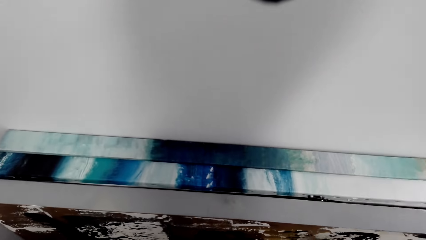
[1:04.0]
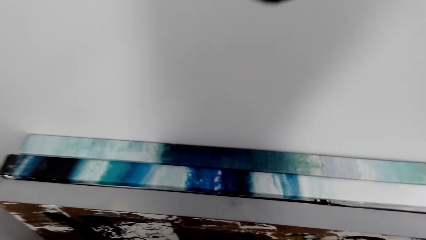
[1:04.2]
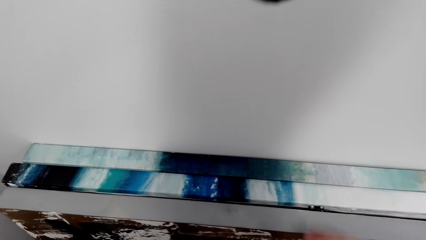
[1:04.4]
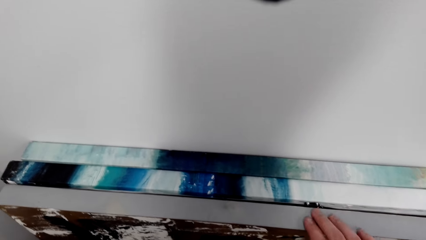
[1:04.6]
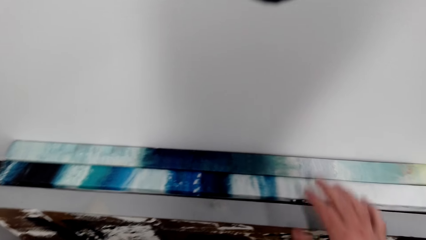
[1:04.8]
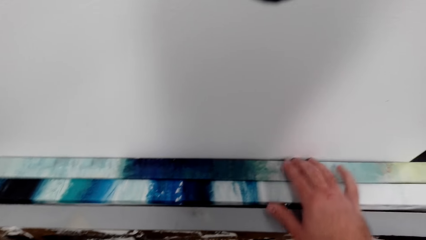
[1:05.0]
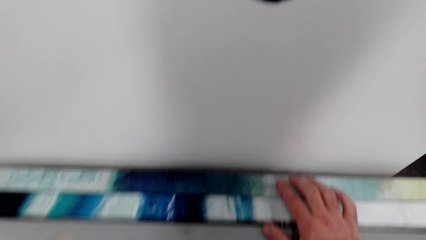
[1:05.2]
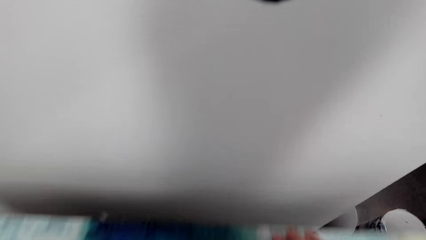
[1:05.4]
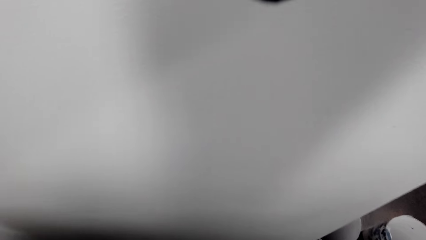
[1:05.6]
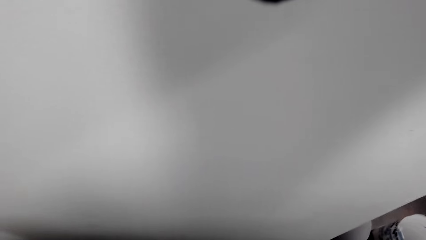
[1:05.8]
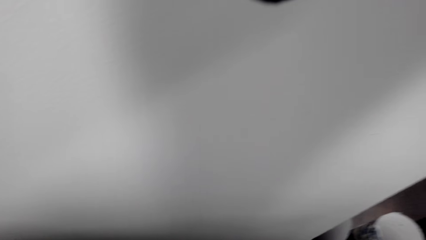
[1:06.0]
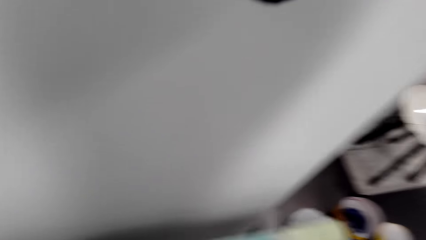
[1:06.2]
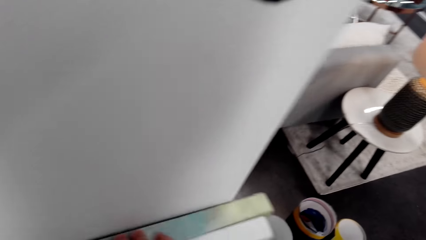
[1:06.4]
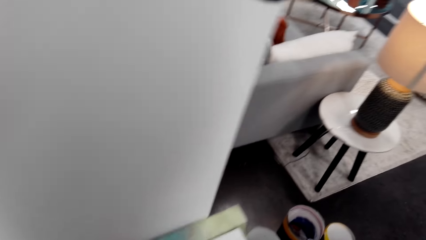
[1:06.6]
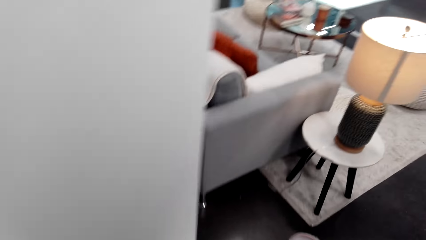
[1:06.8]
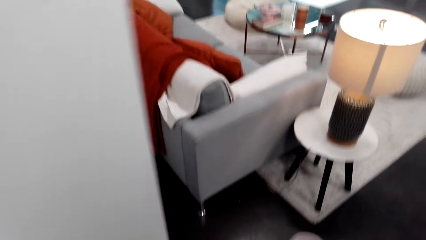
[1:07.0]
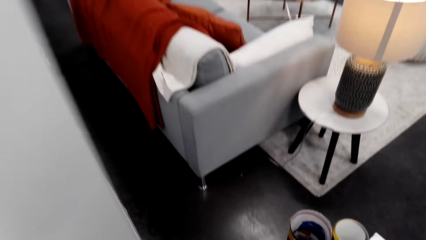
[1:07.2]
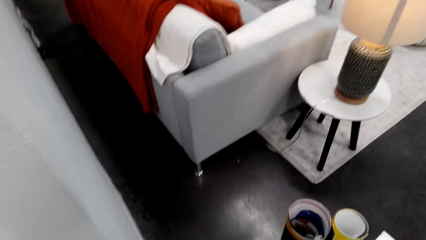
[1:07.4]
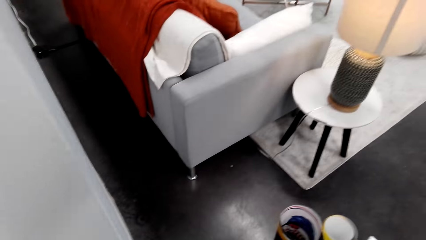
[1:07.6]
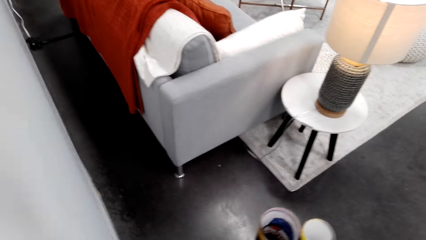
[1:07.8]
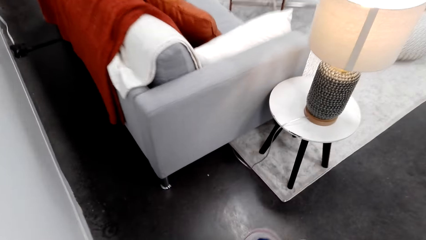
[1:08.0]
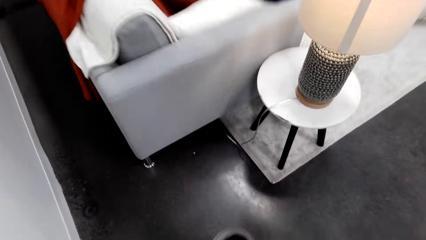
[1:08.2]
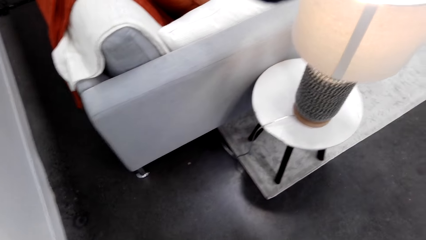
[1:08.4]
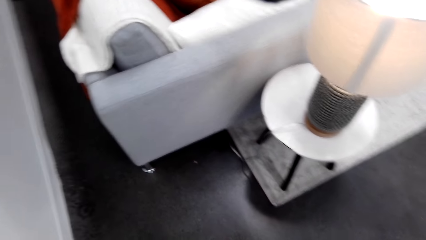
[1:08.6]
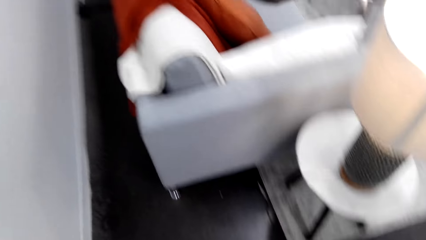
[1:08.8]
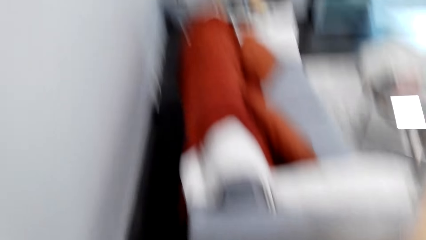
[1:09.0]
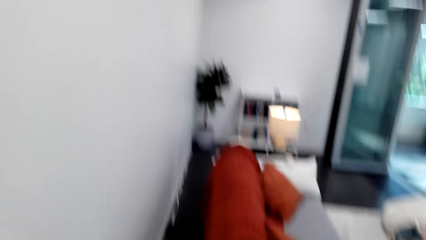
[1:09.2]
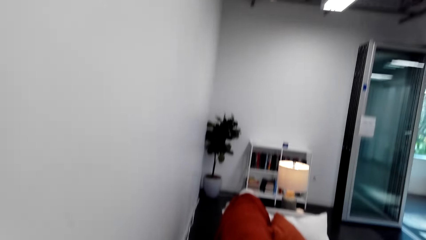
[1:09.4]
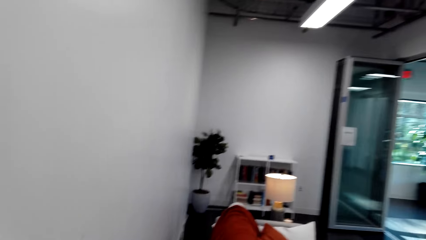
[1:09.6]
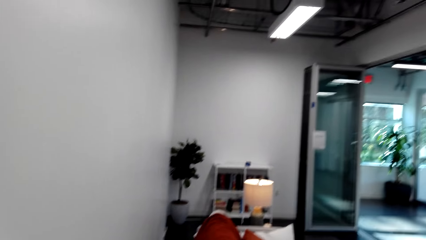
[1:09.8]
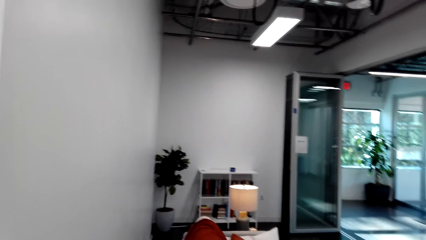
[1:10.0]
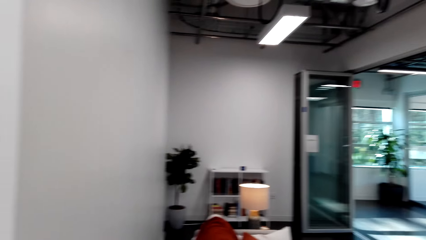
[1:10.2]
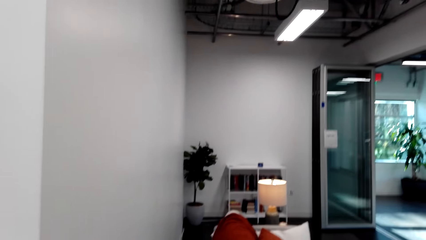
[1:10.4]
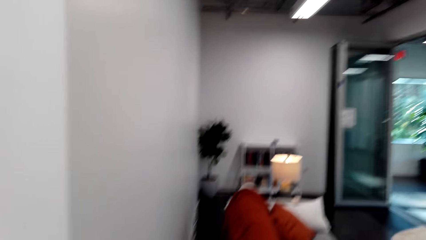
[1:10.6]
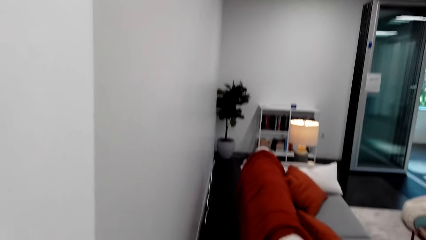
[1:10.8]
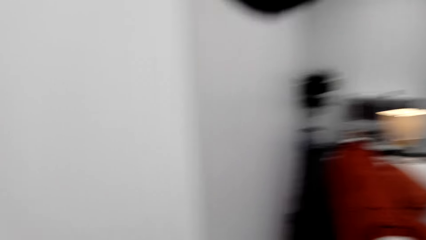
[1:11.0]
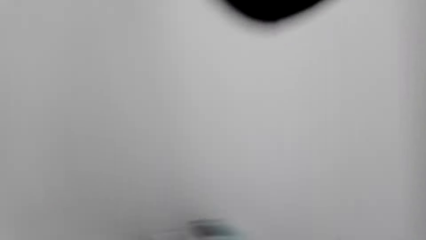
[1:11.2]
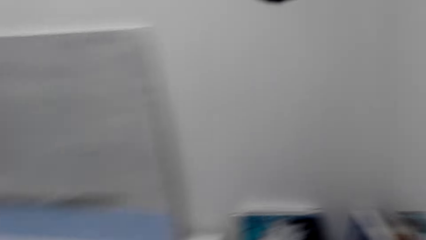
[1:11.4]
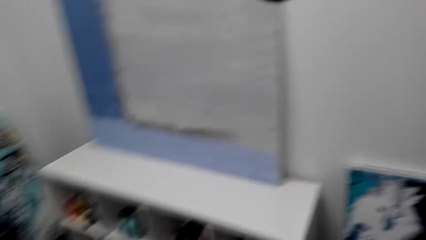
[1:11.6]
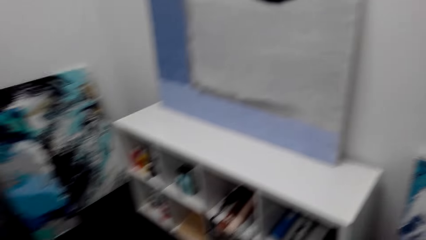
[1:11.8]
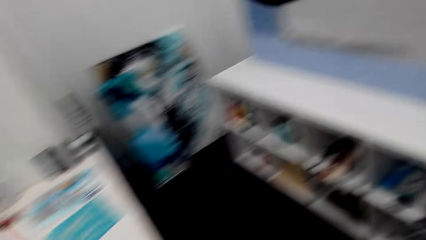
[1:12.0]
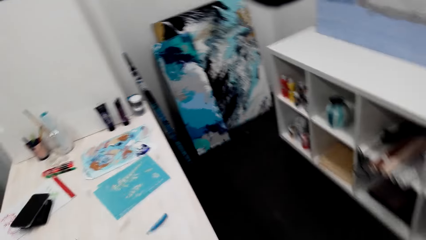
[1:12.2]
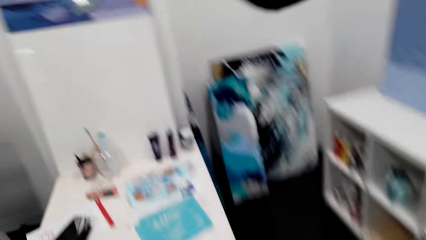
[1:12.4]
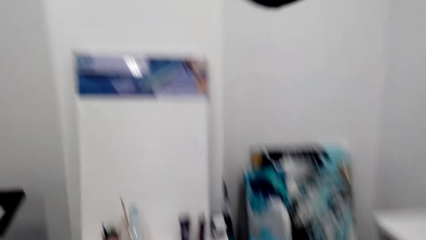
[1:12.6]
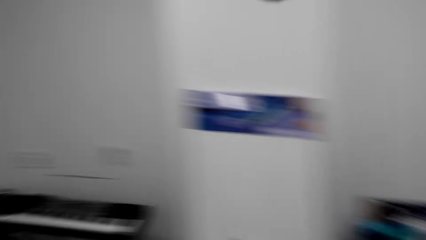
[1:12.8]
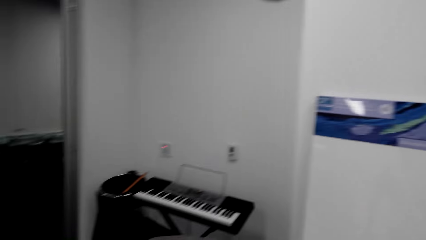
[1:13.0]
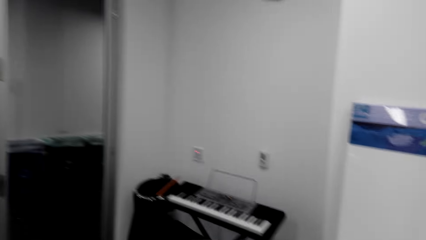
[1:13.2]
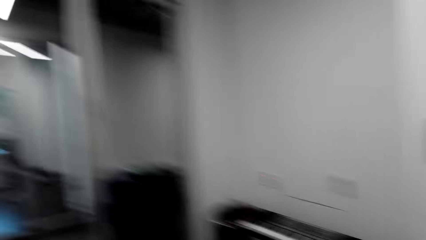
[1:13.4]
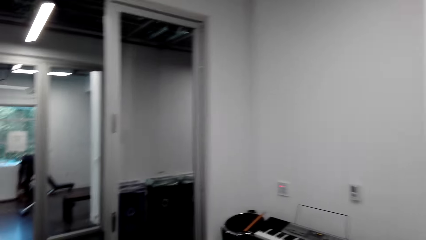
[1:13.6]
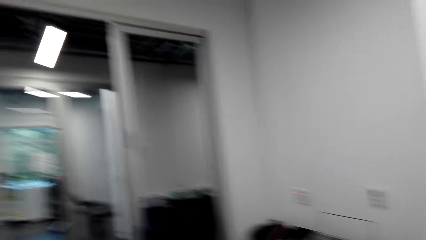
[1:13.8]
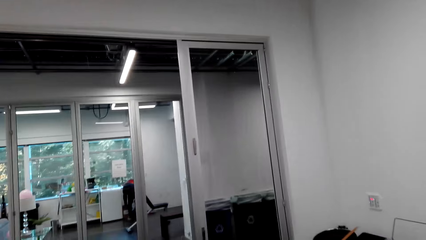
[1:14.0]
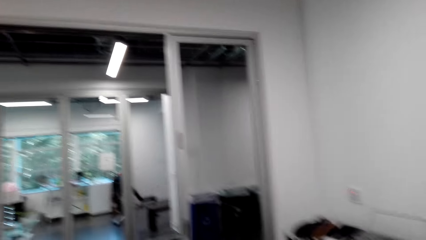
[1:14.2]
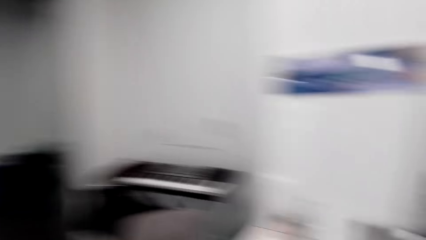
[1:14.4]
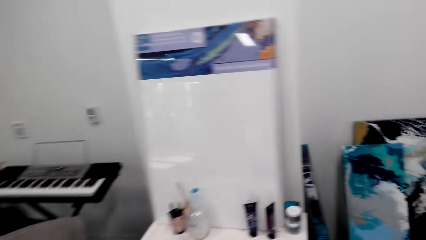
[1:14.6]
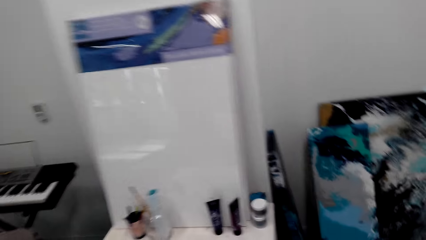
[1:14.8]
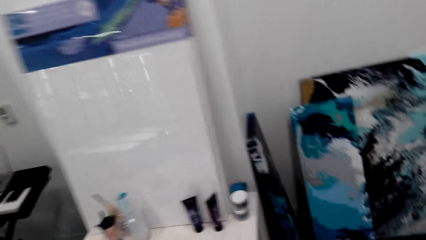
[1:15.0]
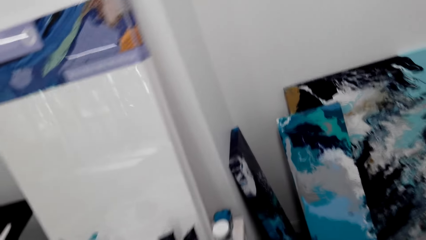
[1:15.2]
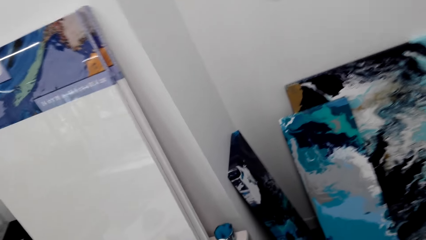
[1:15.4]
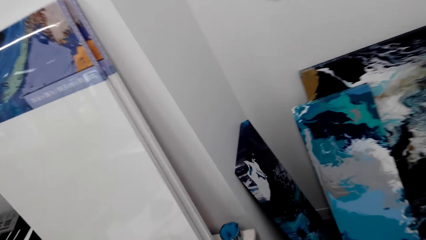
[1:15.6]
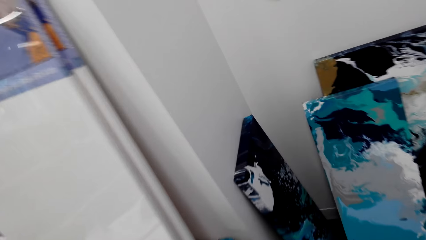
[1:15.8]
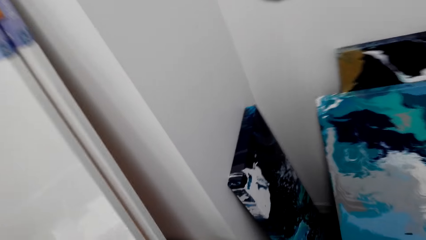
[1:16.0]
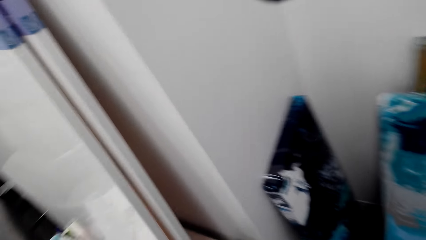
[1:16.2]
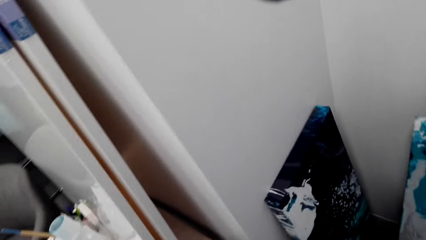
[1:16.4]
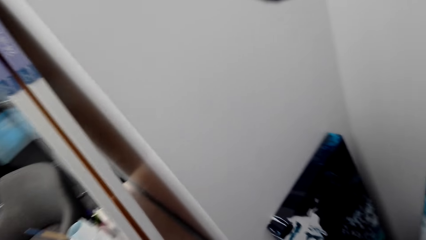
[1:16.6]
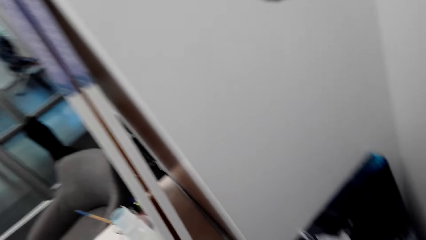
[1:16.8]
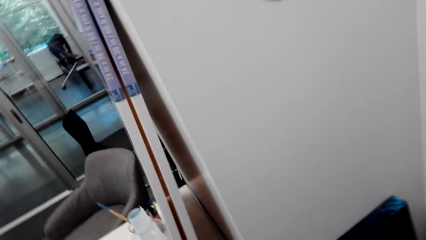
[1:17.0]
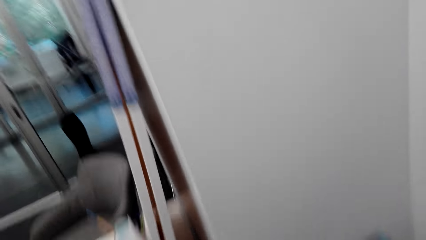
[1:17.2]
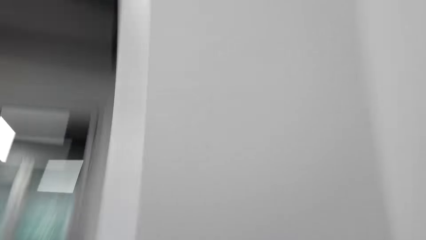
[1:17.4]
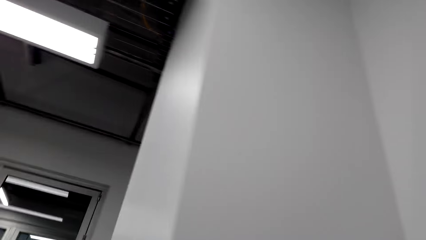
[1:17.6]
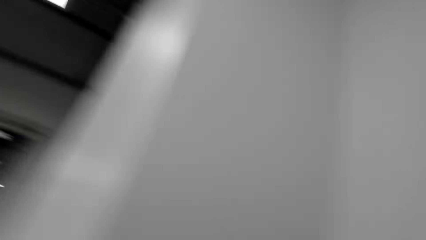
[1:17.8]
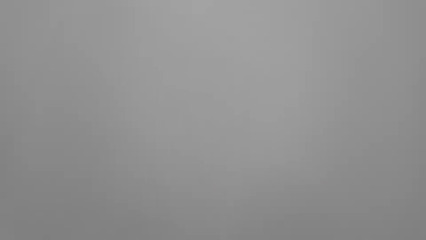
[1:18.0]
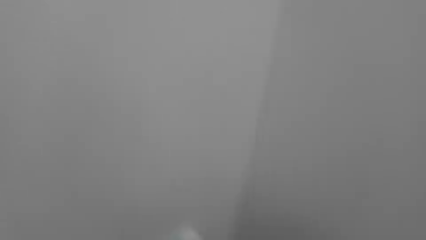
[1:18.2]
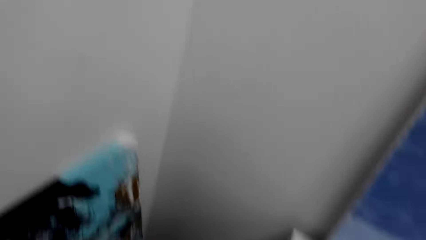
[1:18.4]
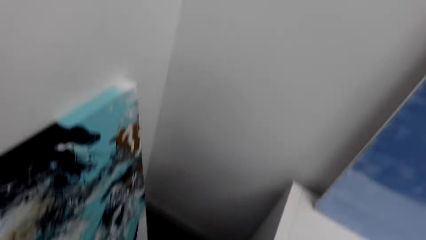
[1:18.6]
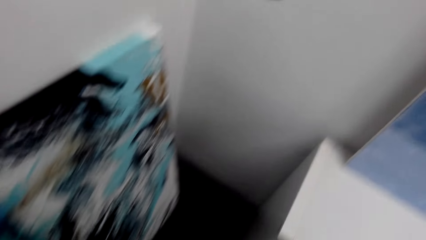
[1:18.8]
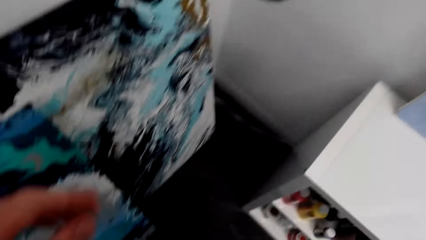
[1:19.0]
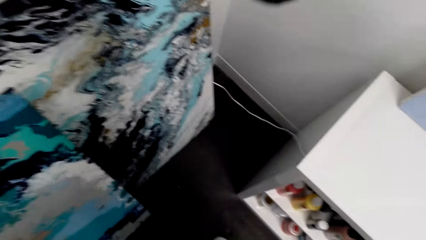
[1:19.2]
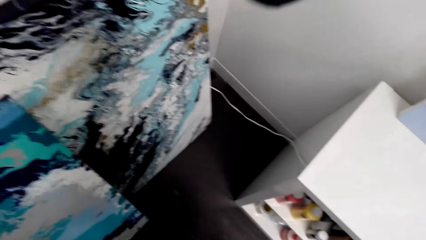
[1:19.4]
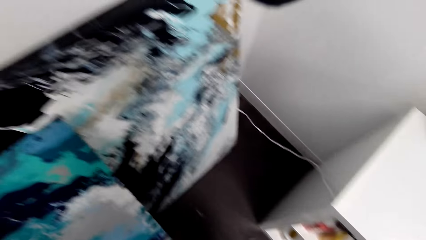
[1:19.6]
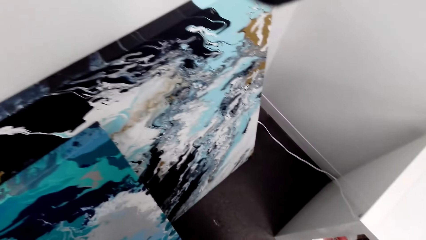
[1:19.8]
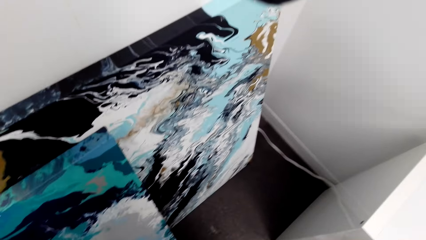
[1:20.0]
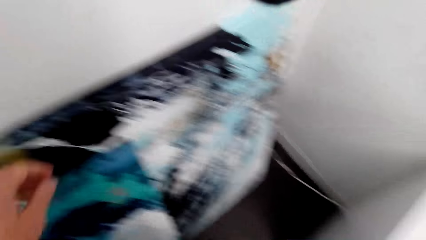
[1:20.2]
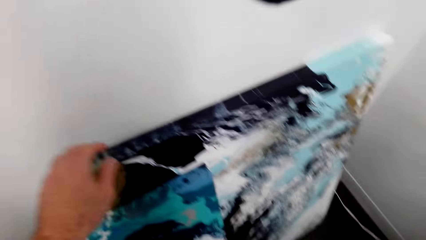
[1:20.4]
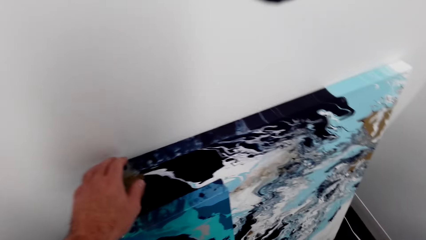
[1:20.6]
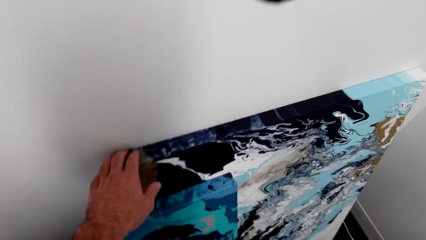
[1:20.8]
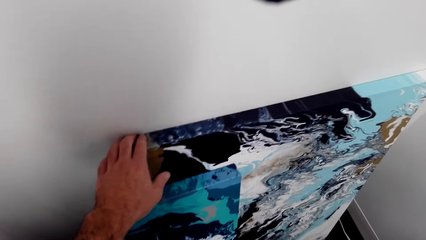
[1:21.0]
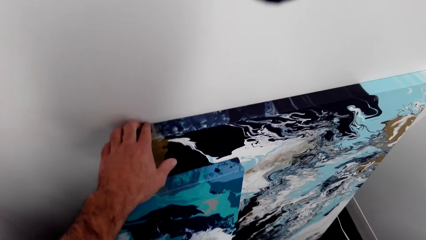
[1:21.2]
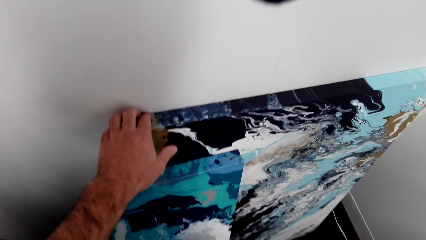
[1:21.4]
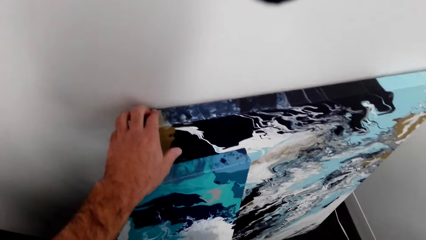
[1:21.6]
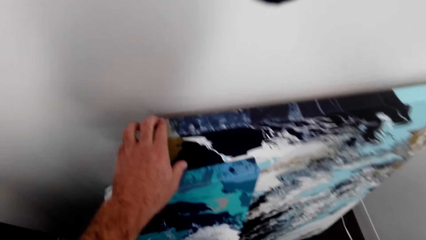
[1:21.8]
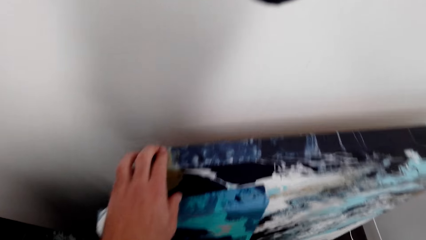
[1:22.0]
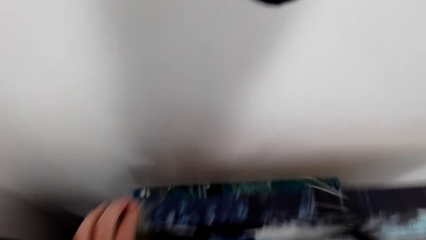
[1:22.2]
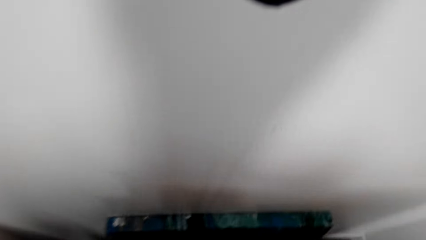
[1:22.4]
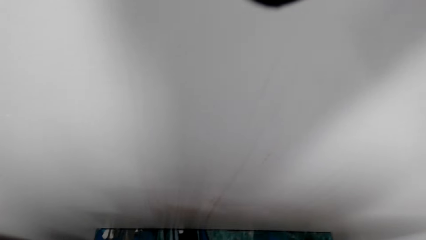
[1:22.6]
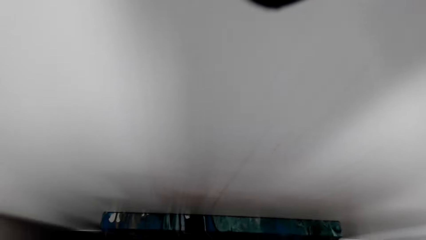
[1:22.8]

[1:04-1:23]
The camera wearer touches the decoration or paintings. They look at the wall. They look around the room. They look at the decoration and touch the paintings.
